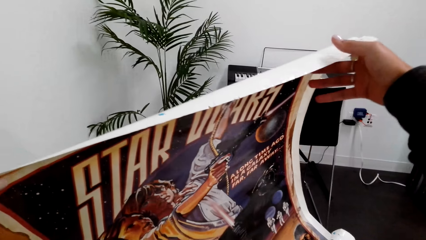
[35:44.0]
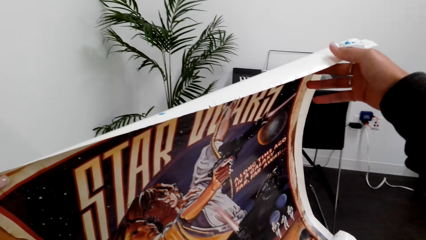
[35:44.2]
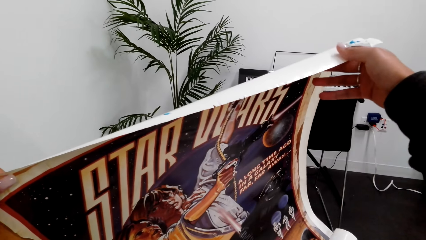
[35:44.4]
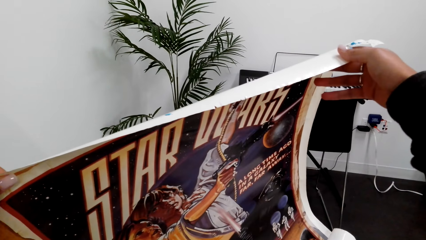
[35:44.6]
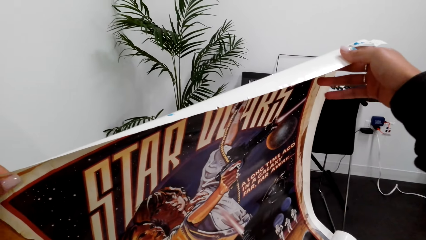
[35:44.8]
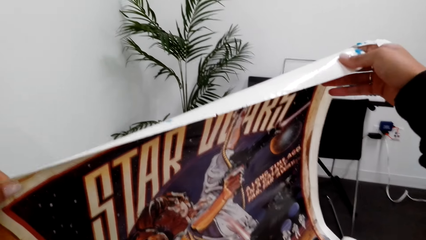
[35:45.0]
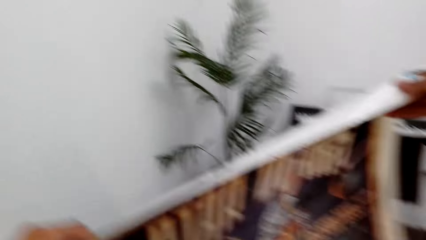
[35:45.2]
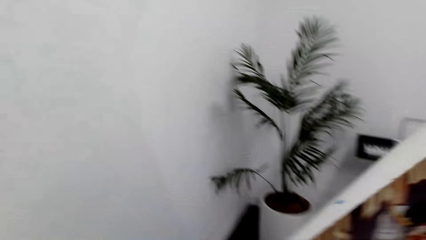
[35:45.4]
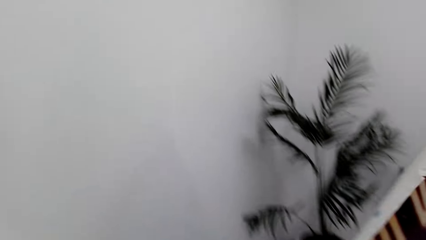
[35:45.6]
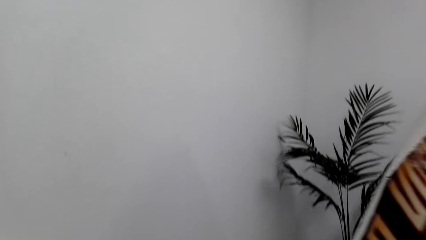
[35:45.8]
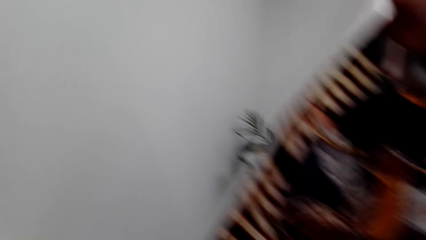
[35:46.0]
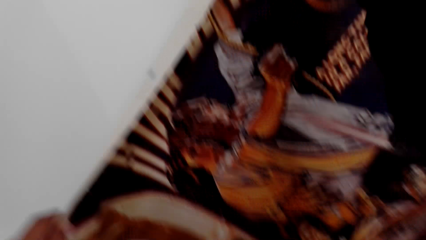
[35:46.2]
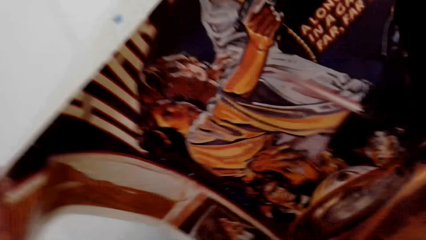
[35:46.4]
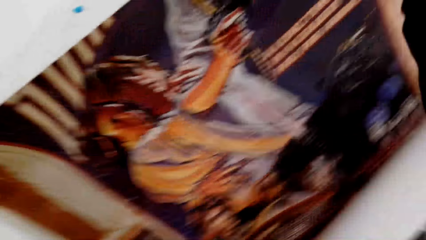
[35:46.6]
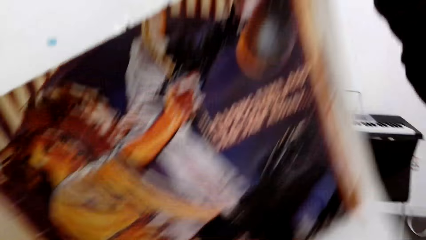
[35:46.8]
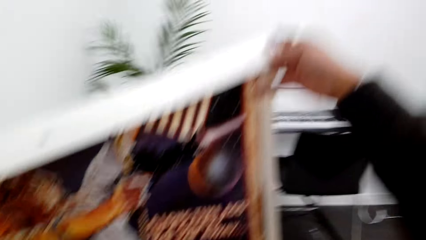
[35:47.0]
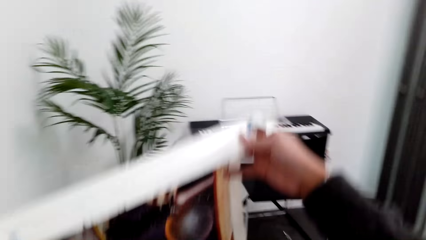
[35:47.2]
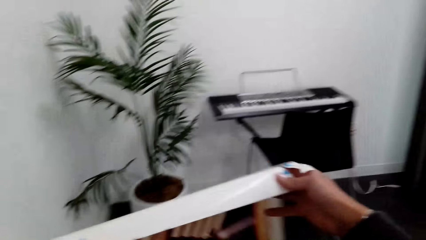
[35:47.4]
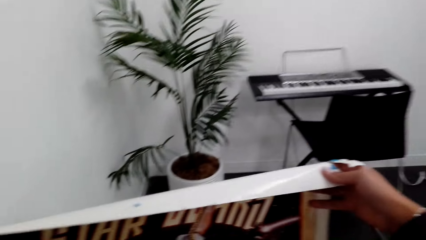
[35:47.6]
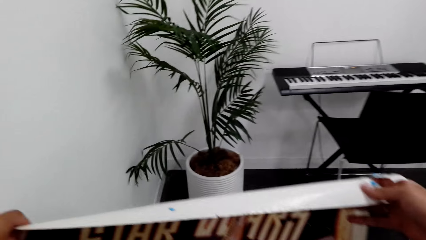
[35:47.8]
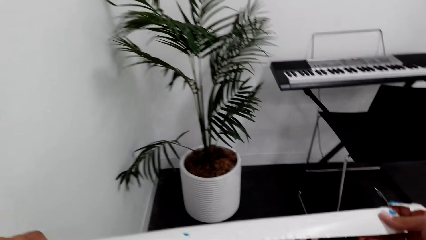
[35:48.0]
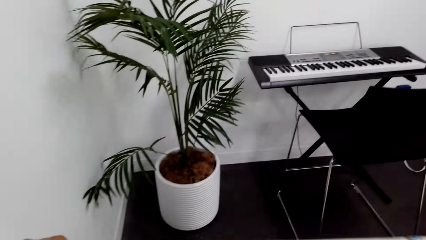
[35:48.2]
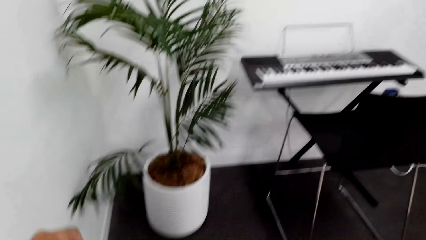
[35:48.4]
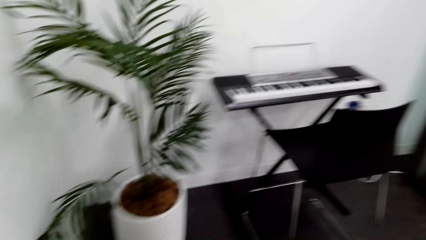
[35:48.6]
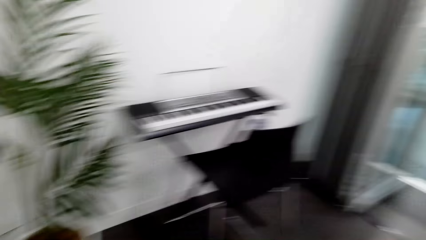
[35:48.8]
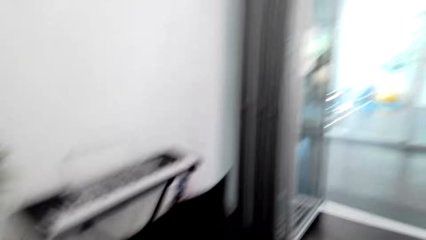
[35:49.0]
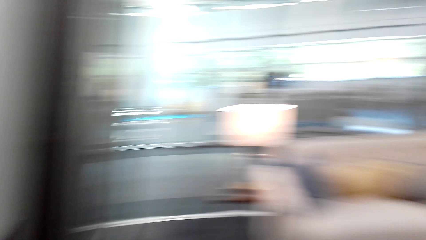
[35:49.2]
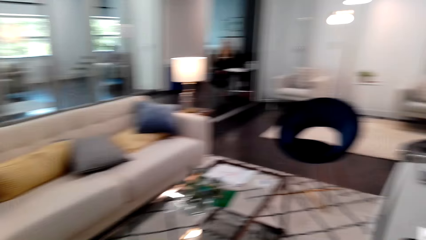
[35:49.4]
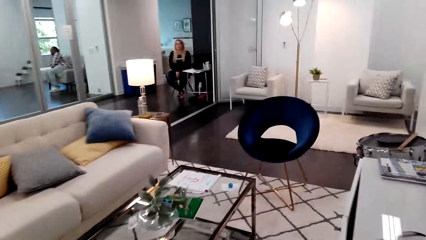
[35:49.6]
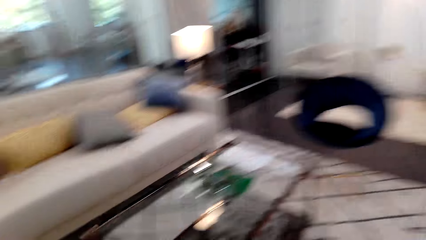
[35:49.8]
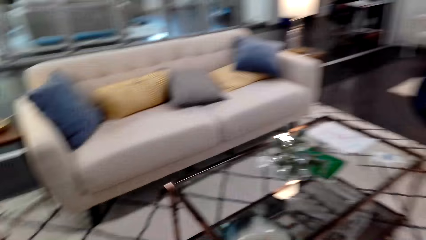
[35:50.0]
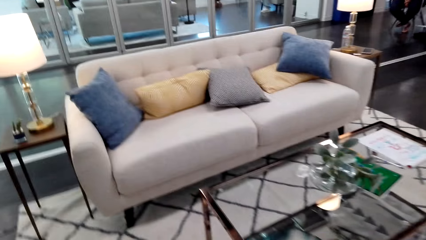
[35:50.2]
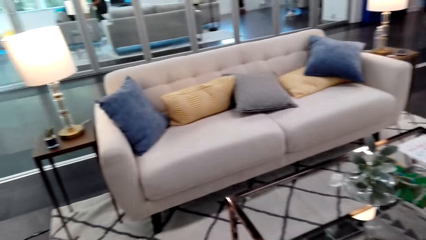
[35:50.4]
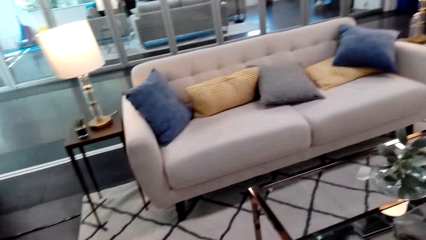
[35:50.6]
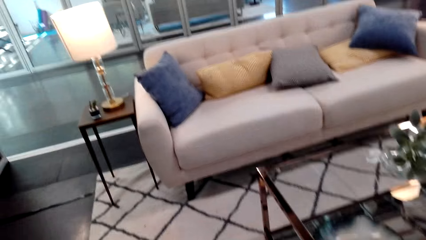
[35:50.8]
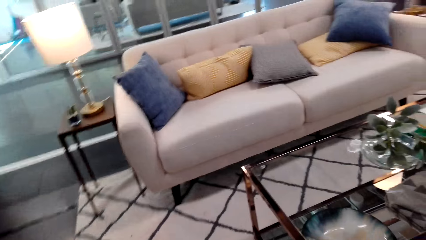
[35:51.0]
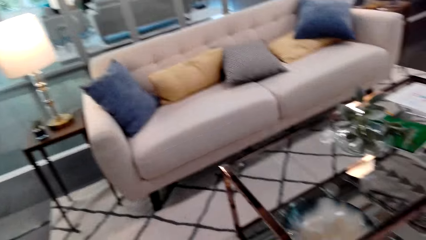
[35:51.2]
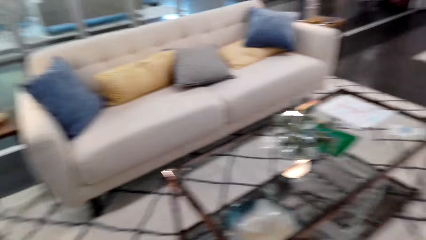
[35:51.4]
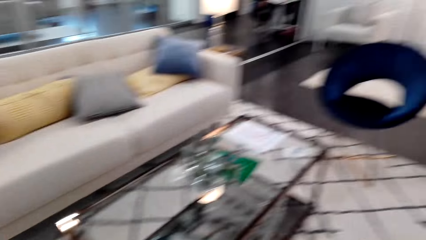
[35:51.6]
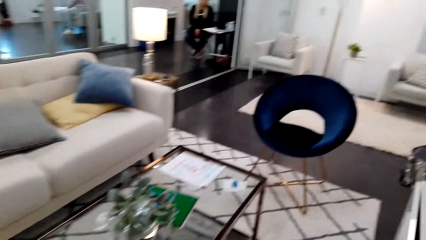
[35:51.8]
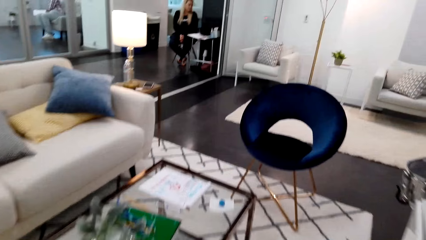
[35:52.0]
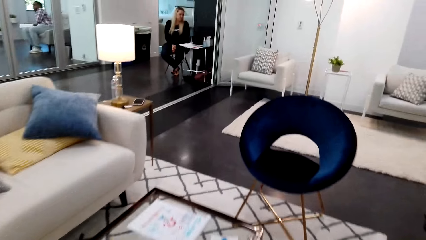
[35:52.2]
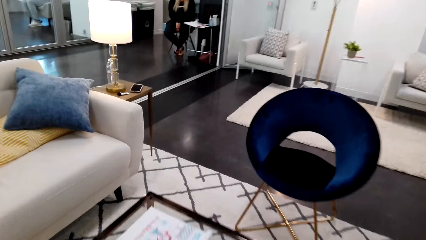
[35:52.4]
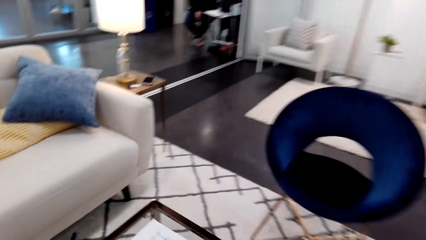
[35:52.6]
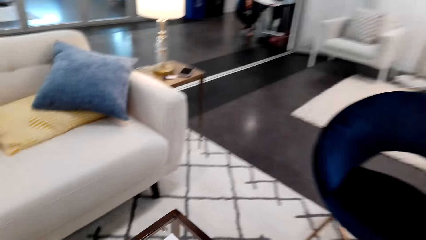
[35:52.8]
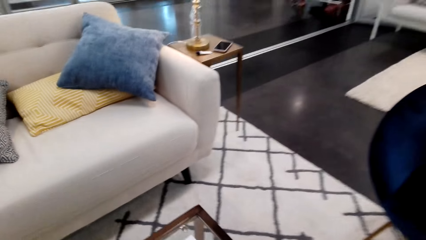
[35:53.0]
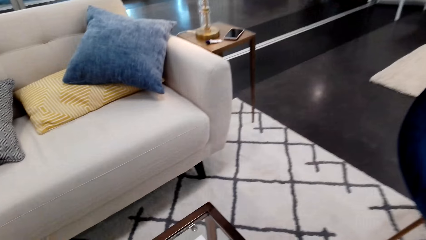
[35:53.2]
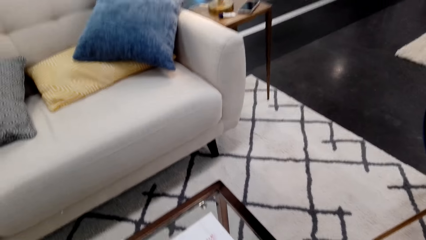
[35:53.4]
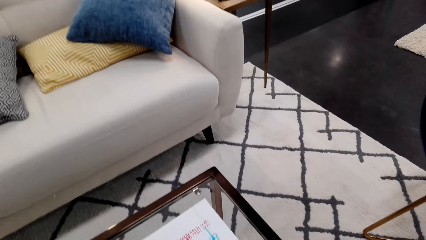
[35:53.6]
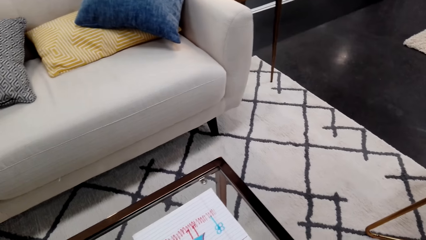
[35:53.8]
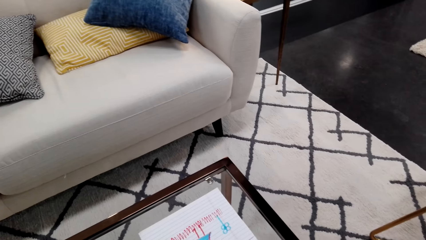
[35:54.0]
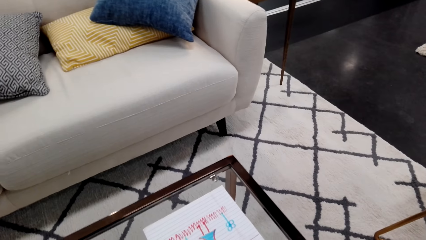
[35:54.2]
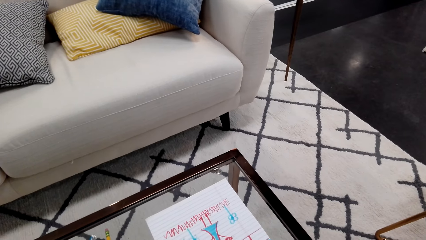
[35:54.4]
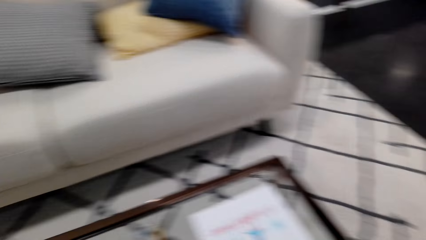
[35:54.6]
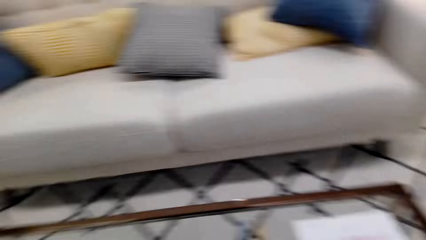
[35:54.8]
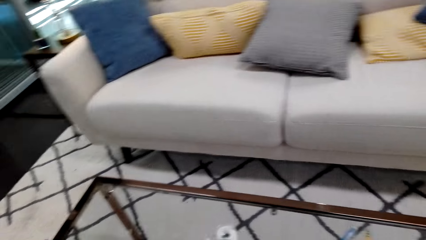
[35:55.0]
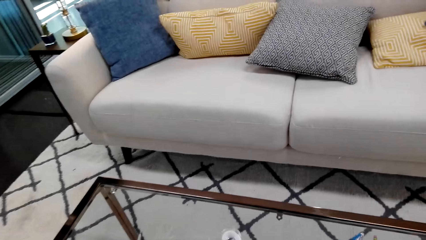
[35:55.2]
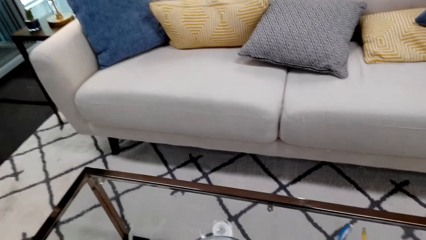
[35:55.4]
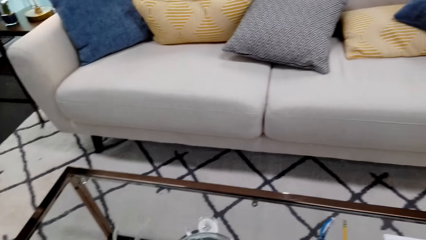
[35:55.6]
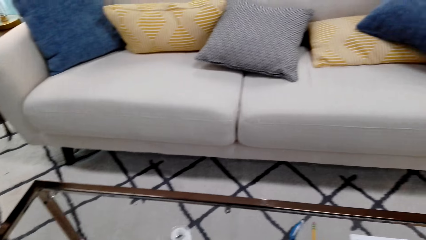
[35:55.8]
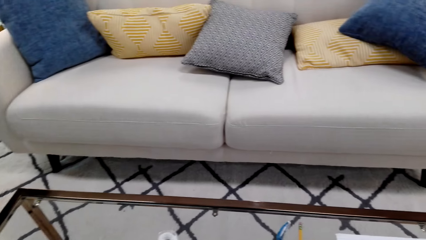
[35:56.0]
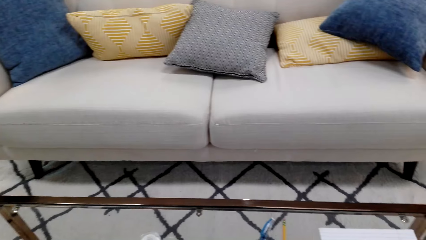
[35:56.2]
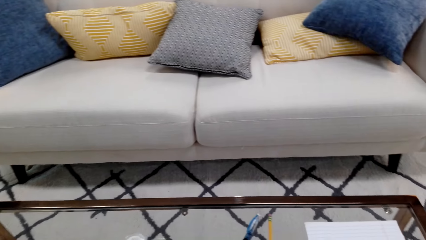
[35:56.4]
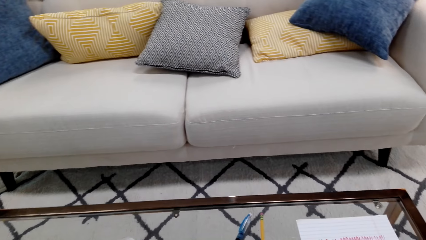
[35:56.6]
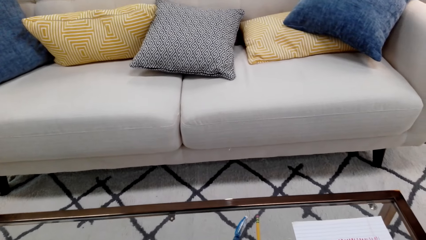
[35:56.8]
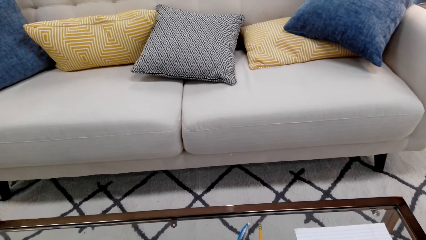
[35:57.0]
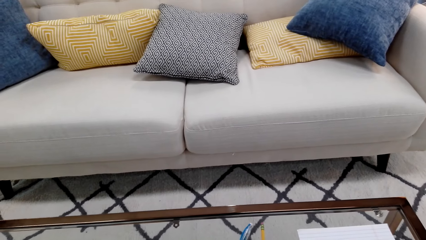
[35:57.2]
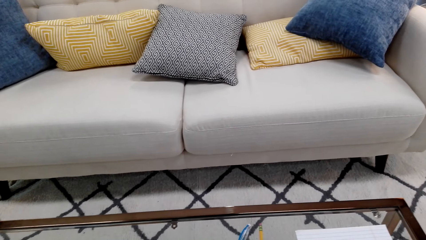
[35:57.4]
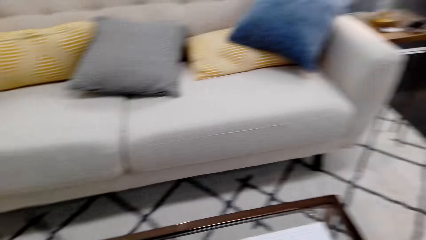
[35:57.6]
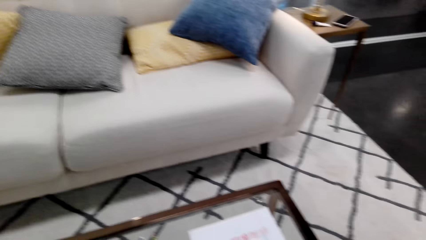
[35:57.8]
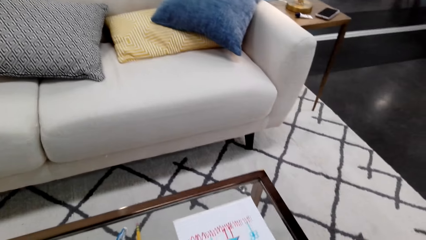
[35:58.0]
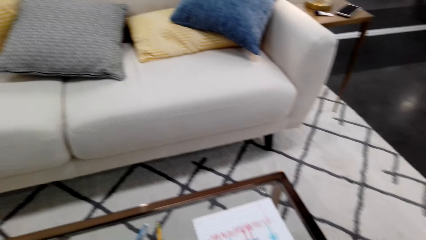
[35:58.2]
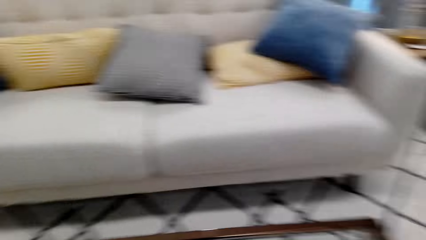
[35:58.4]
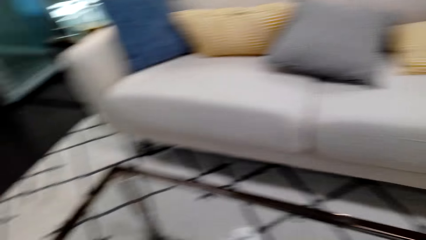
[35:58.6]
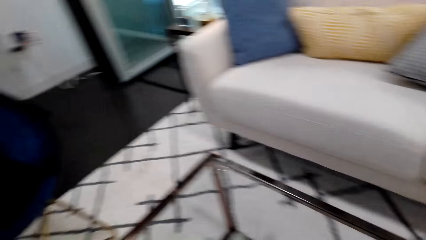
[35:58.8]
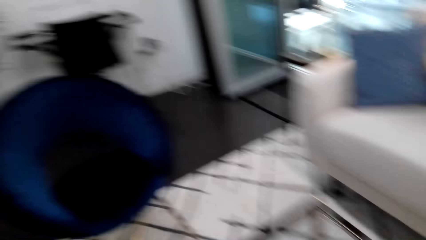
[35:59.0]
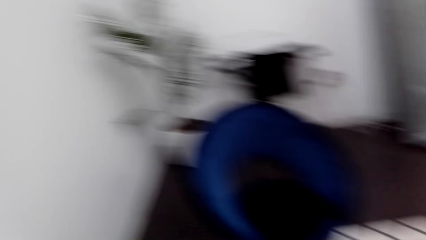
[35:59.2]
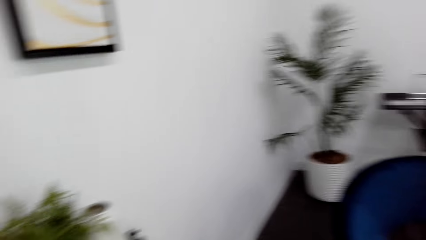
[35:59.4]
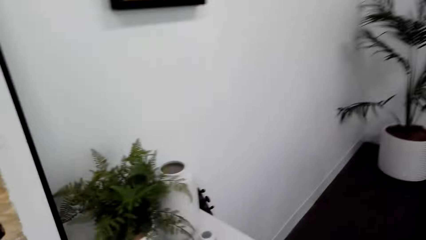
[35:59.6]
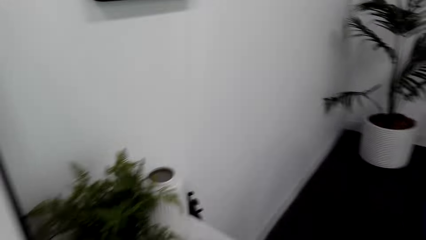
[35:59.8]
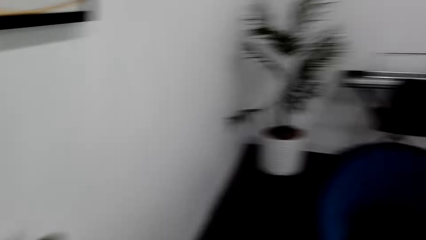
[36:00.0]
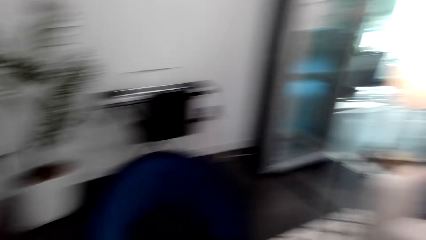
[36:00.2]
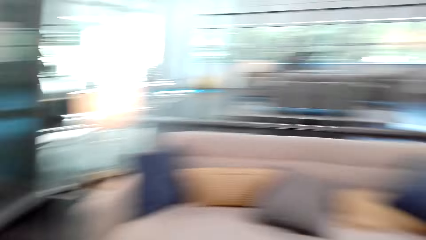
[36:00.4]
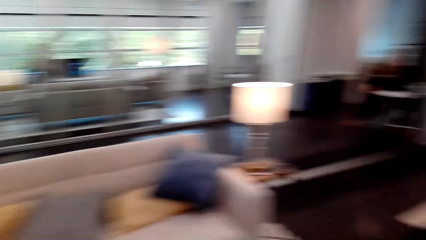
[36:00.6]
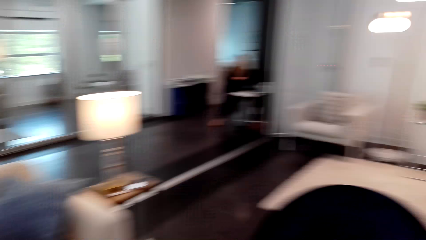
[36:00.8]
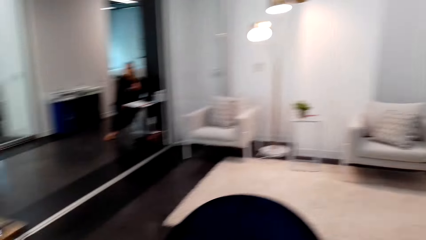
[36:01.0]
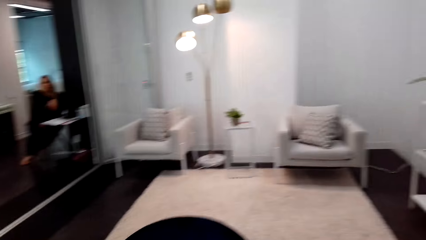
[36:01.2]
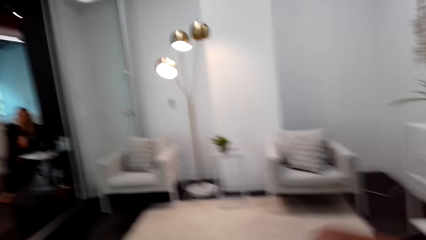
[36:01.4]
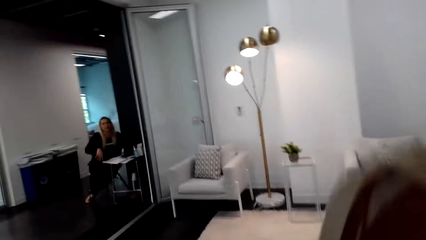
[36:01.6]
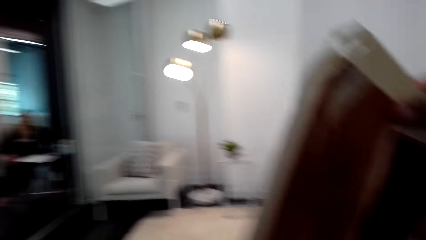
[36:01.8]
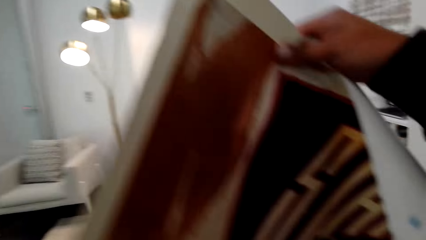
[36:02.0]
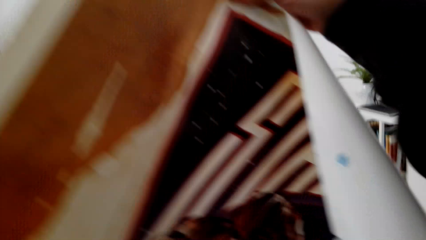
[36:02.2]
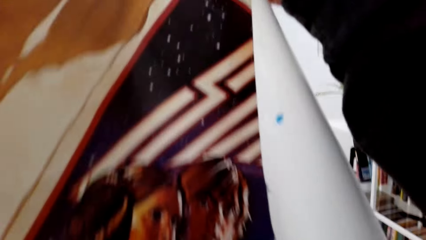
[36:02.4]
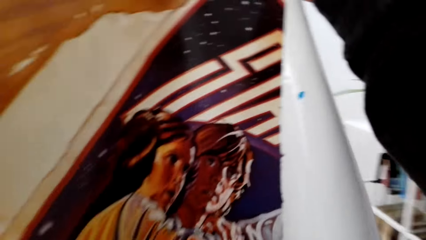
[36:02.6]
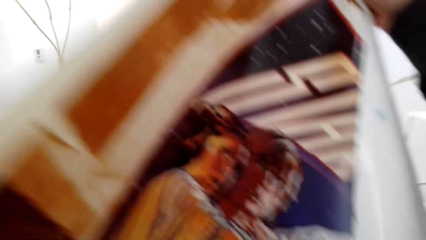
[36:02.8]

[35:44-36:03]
The camera wearer looks around the house. They walk around the house.
